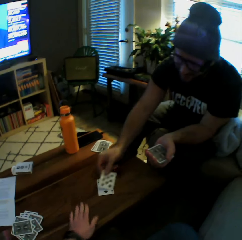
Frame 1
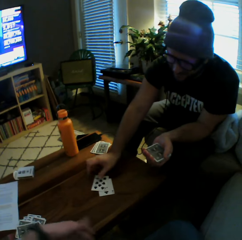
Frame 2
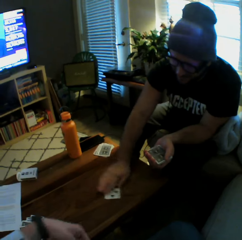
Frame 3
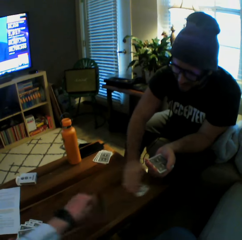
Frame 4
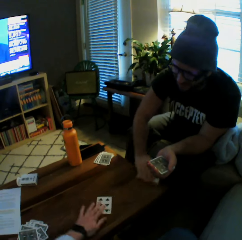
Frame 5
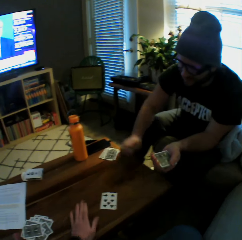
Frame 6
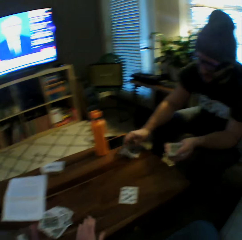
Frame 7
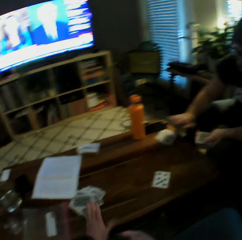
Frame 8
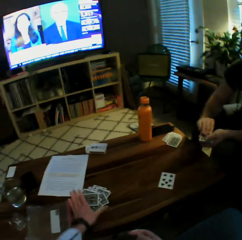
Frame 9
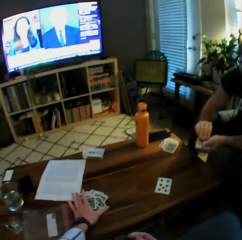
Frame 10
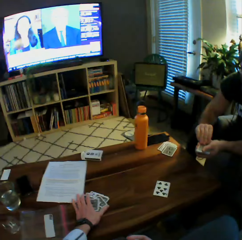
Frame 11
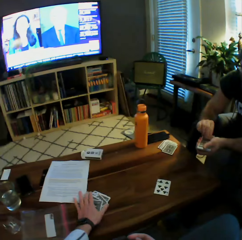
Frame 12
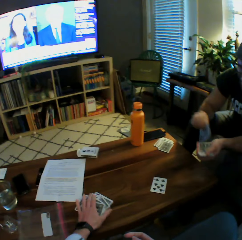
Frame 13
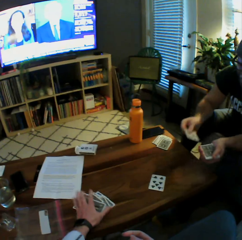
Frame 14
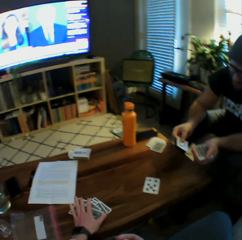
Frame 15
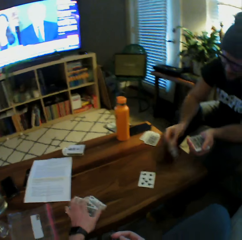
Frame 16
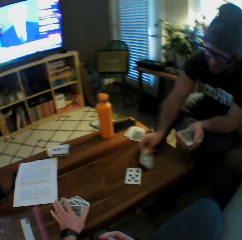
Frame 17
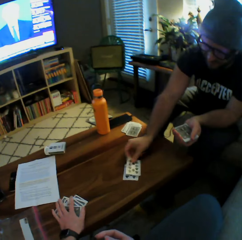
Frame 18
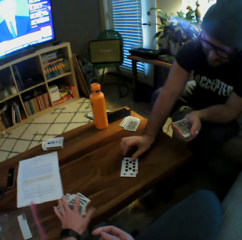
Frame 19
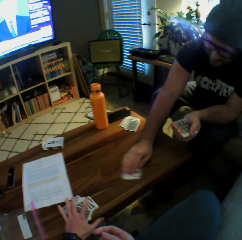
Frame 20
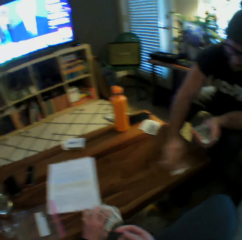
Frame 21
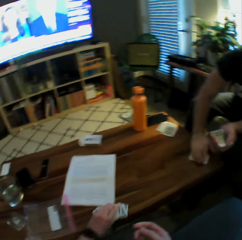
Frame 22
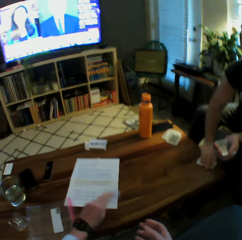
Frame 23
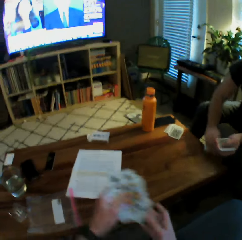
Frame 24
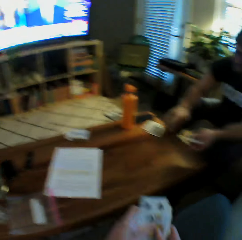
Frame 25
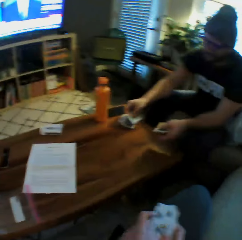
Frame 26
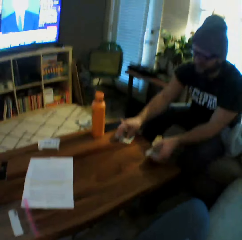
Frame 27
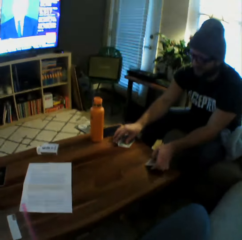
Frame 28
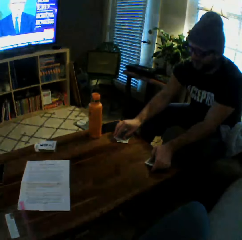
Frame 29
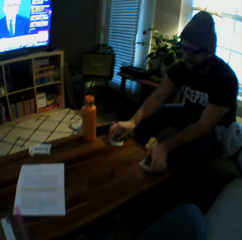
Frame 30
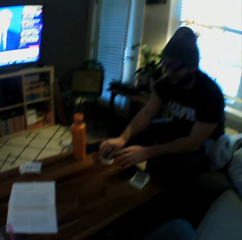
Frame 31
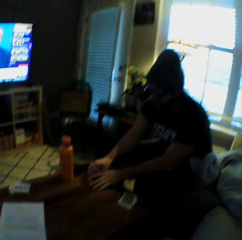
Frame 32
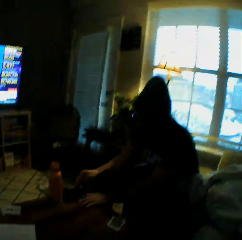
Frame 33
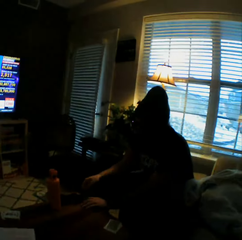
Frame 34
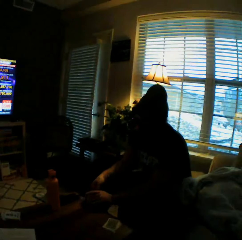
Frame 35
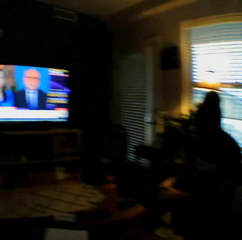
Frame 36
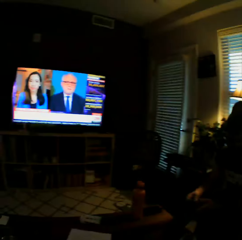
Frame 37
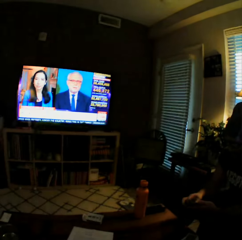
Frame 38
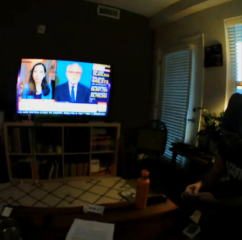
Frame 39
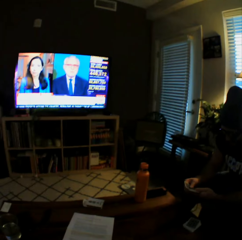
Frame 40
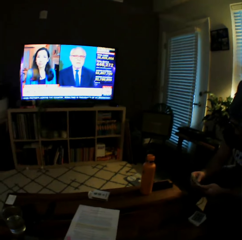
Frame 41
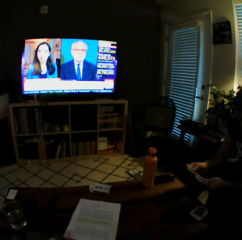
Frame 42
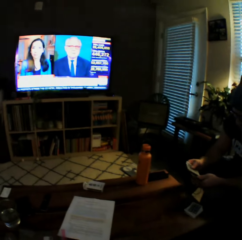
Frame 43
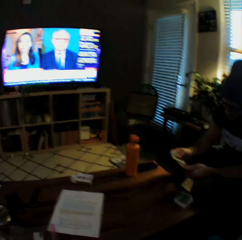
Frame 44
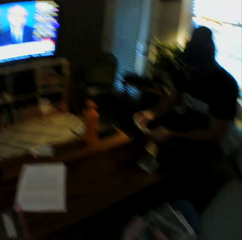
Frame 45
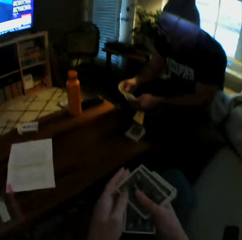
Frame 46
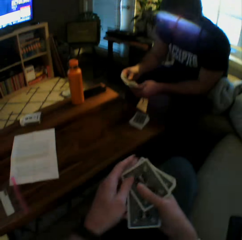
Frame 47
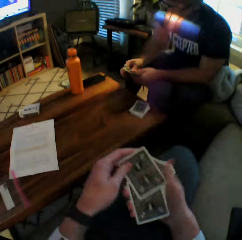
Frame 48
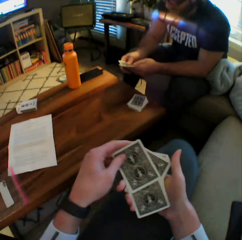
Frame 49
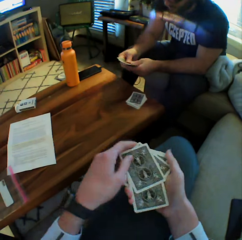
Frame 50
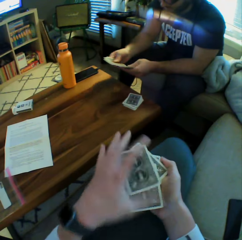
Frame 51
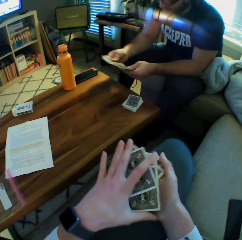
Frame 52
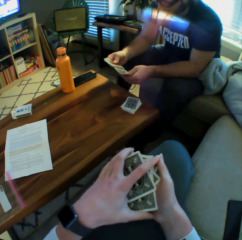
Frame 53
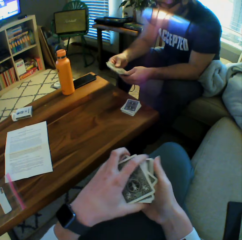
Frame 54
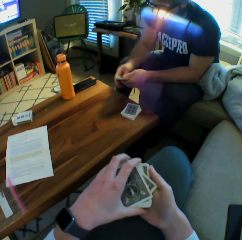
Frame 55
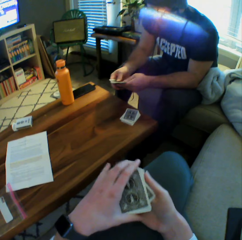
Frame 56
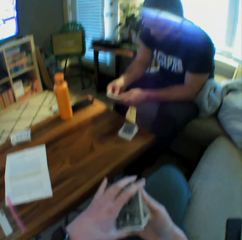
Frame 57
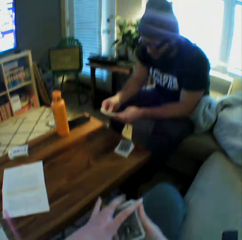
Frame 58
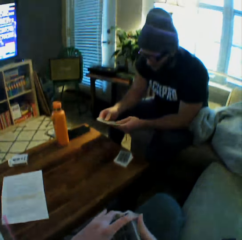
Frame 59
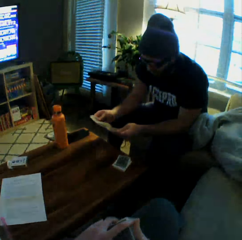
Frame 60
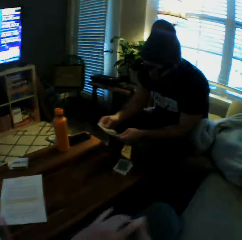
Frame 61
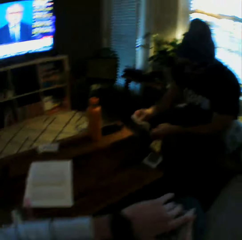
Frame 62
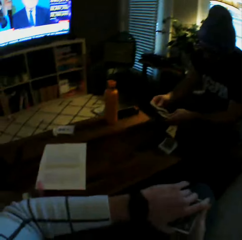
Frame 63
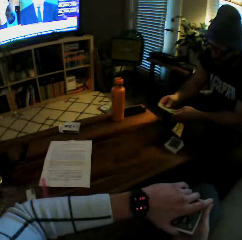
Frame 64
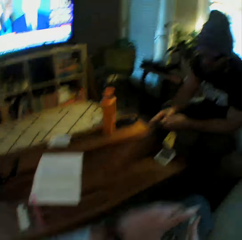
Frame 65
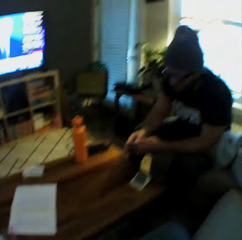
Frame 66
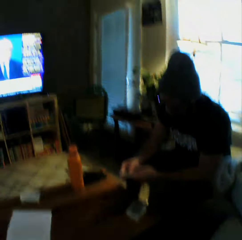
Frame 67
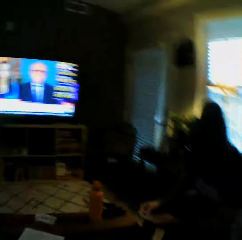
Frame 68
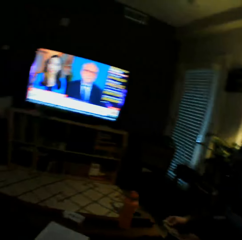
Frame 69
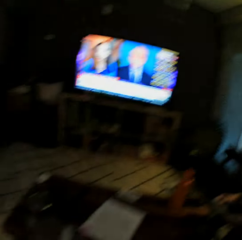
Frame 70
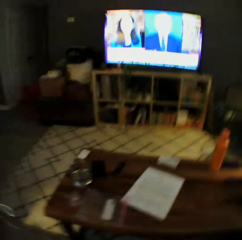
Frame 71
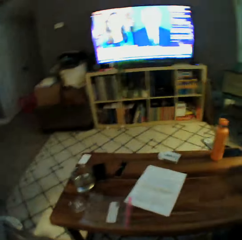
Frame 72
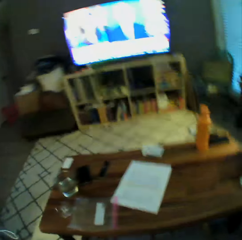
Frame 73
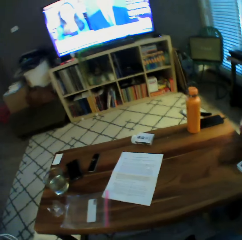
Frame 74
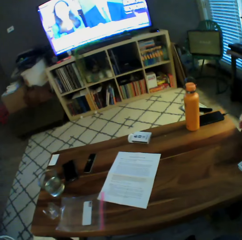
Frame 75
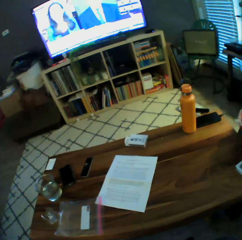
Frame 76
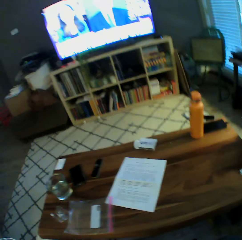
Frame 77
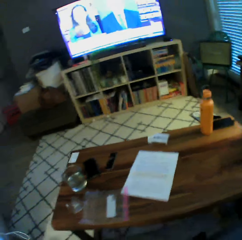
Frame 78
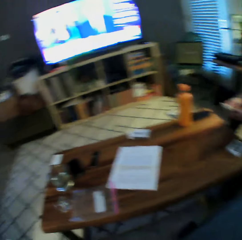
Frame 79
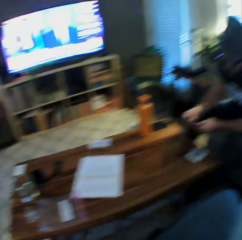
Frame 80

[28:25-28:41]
The man drops another card on the table with his right hand. The camera wearer drops another card on the table with her left hand. The man picks up two cards from the table with his right hand and drops the cards on the table with his right hand. The camera wearer moves the cards on the table with her left hand. The man drops another card on the table with his right hand. The camera wearer takes some play cards from the table. The man picks up the cards on the table with his right hand and drops the cards on the table with his right hand. The man drops the cards in his left hand on the table. The man picks up the other cards on the table with both hands. The man shuffles the cards in his hands. The camera wearer shuffles the cards in her hands. She interacts with the man. She arranges the play cards.

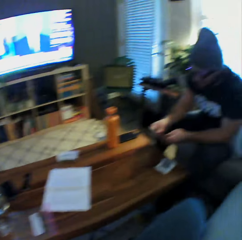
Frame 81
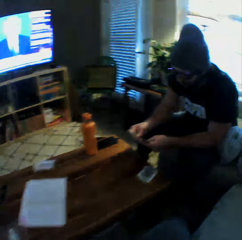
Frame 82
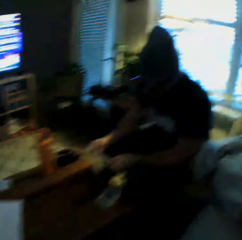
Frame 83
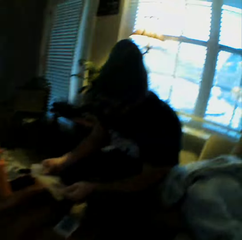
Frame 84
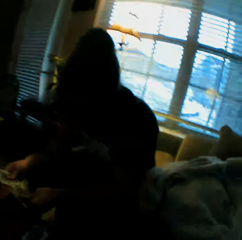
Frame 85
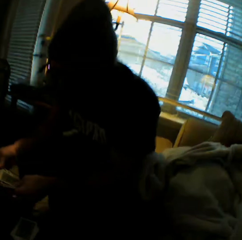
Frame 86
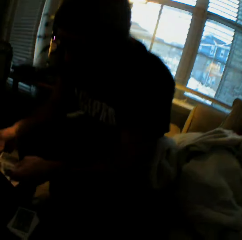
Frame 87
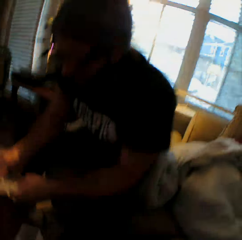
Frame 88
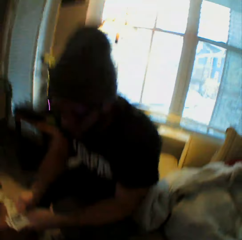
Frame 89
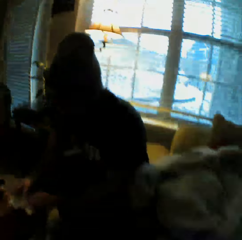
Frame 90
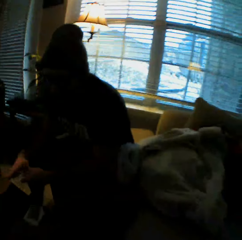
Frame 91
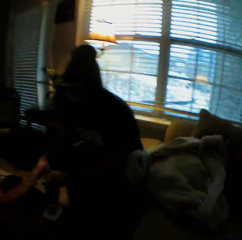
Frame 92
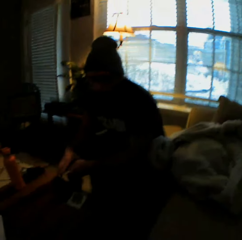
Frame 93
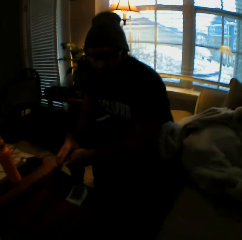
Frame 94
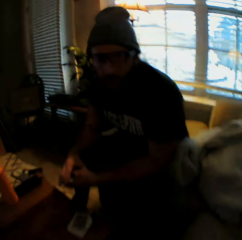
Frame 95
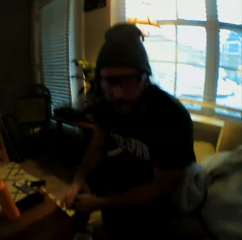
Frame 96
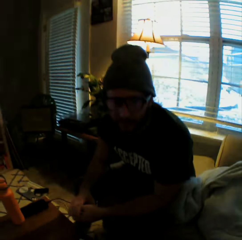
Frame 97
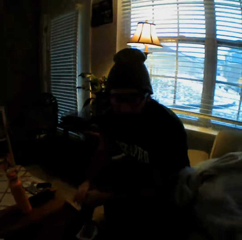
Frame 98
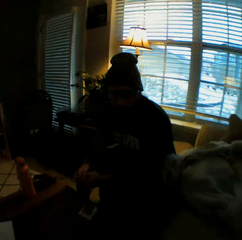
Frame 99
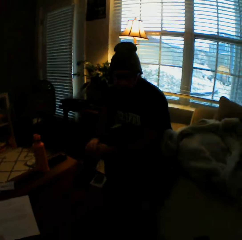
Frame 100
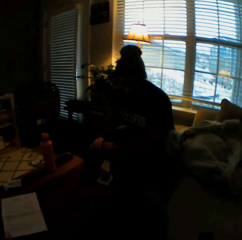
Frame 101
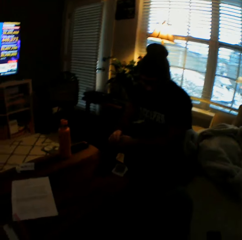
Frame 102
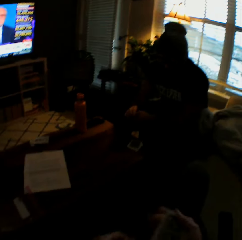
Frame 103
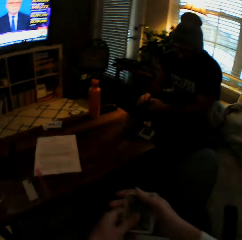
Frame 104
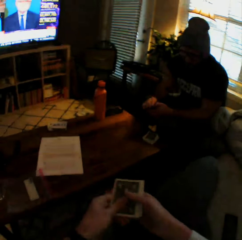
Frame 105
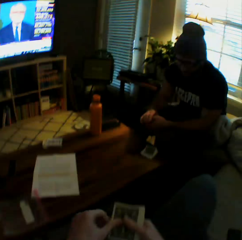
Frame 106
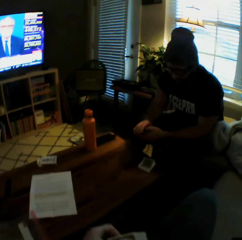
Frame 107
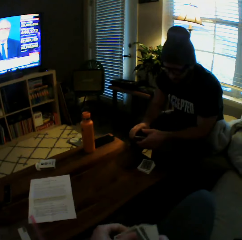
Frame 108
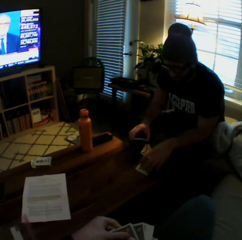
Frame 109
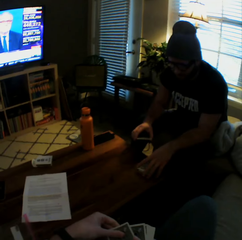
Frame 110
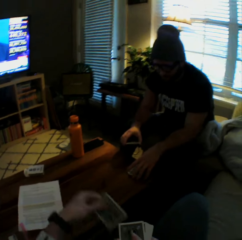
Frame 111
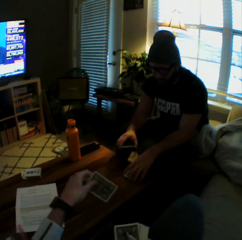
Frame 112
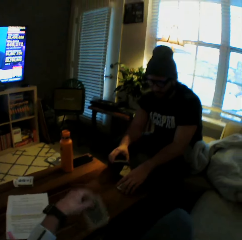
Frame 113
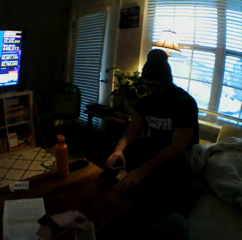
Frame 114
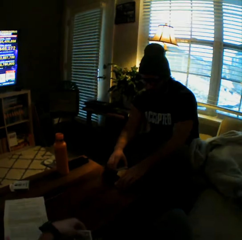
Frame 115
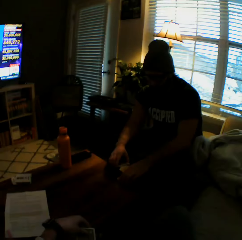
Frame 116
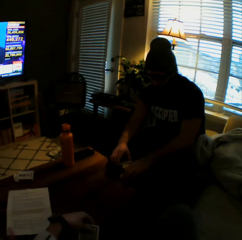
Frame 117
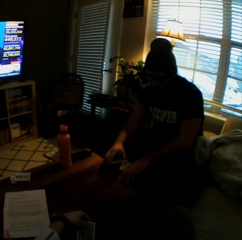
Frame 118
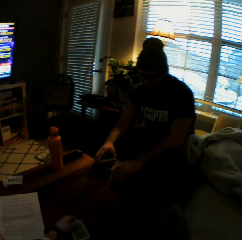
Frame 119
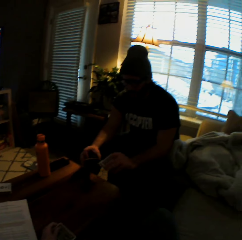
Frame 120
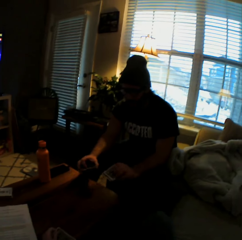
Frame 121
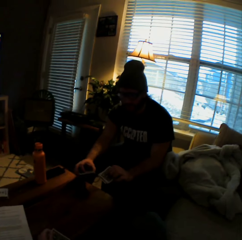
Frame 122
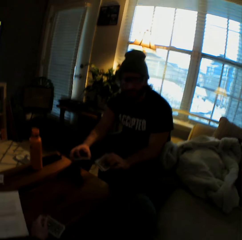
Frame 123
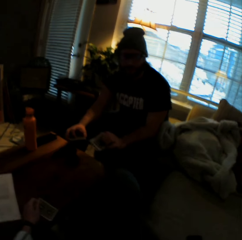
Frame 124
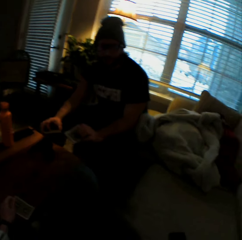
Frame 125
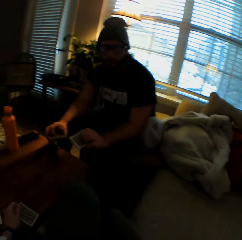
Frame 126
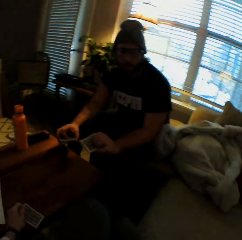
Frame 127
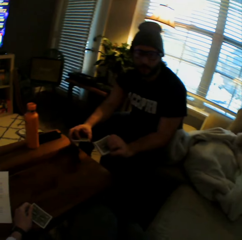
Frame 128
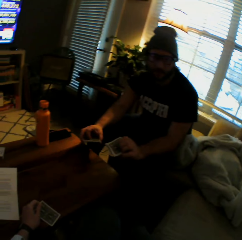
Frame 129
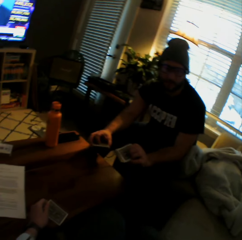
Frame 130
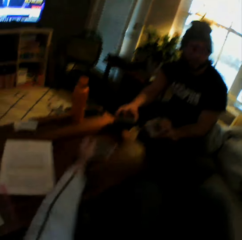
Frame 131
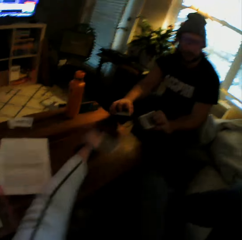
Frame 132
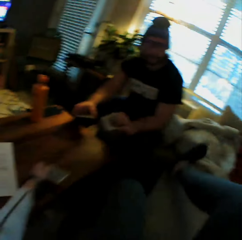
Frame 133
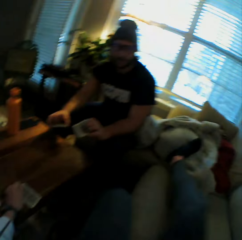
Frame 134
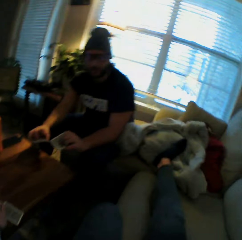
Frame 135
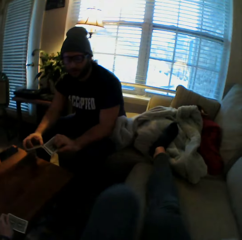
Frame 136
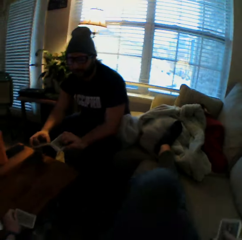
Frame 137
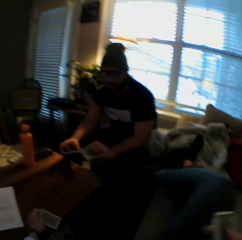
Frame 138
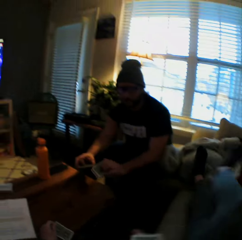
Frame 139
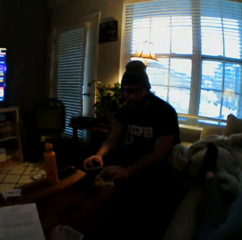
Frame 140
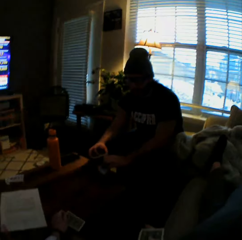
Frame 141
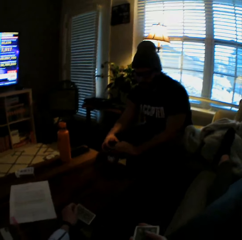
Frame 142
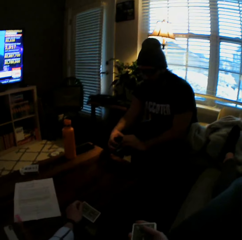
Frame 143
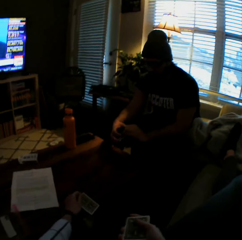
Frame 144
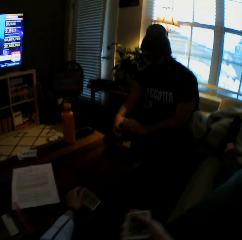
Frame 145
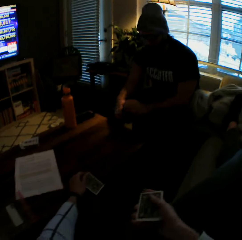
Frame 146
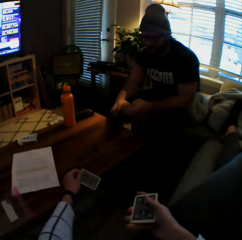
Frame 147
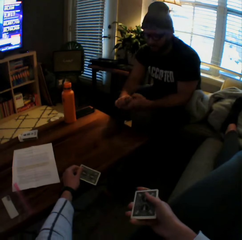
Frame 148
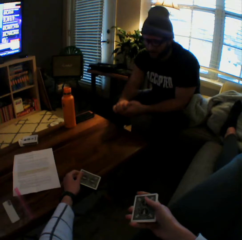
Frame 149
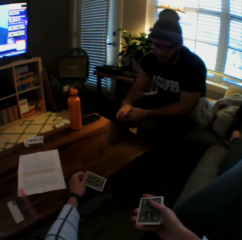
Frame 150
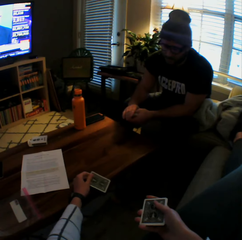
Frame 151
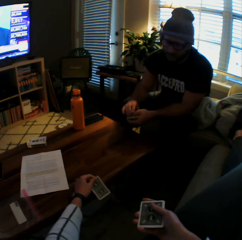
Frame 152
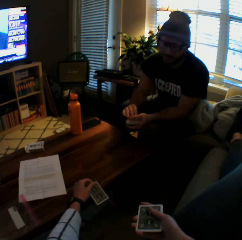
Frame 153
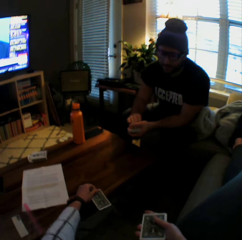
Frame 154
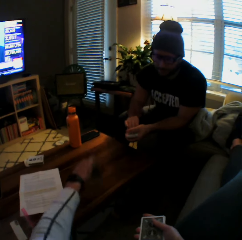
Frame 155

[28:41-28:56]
The man arranges play cards. The camera wearer stretches out her right leg on a sofa. She places her left leg on her right leg on the sofa.
